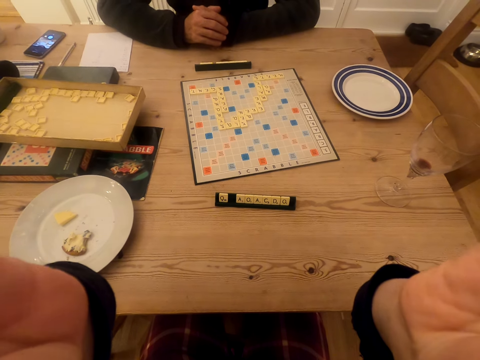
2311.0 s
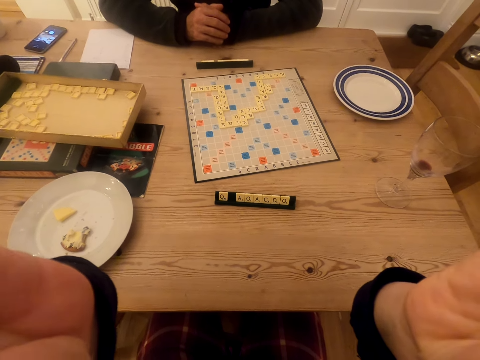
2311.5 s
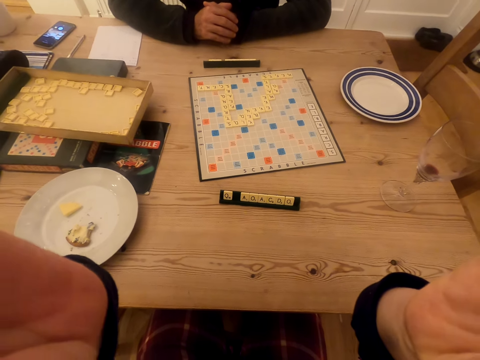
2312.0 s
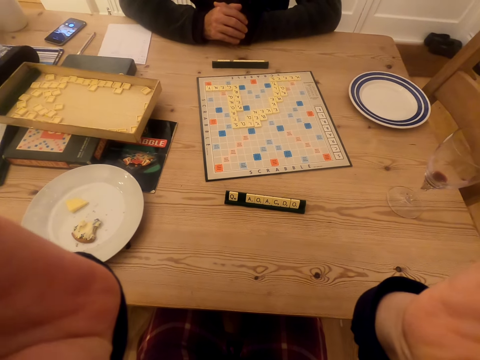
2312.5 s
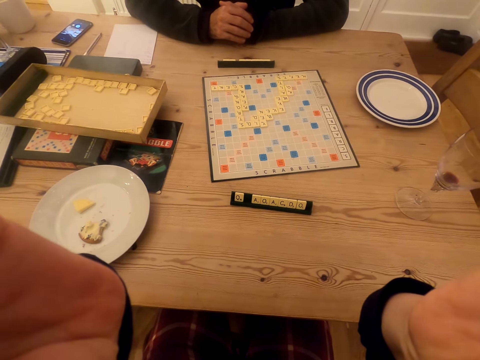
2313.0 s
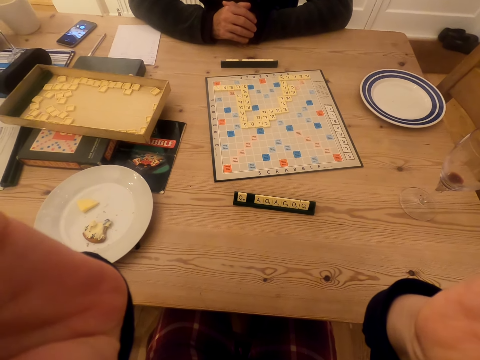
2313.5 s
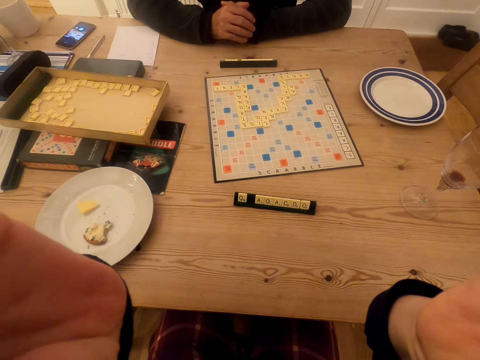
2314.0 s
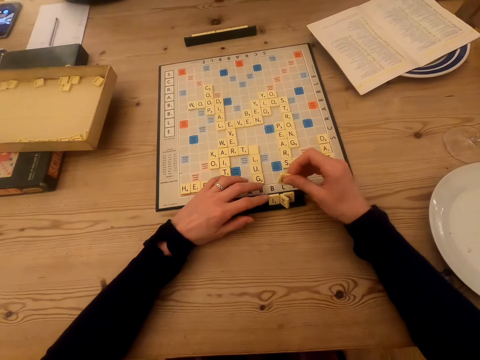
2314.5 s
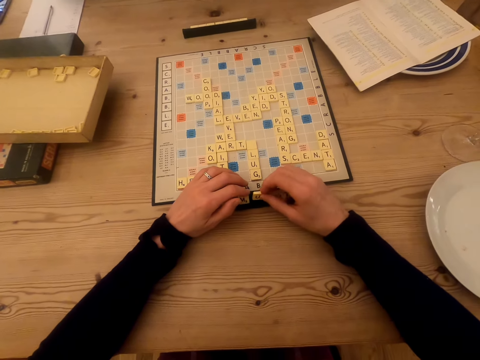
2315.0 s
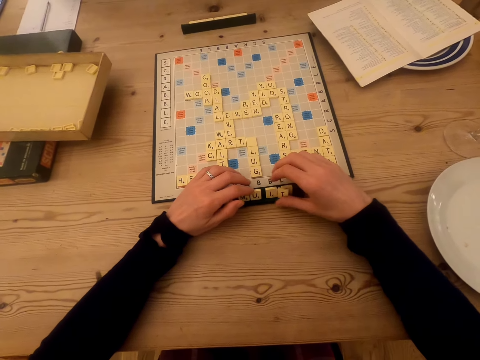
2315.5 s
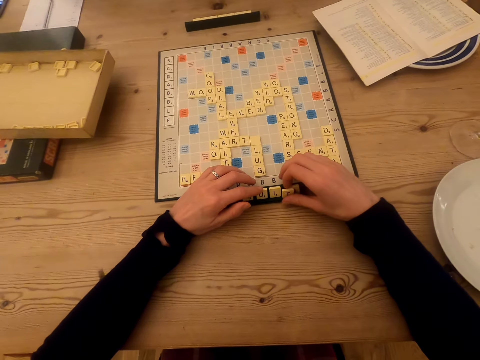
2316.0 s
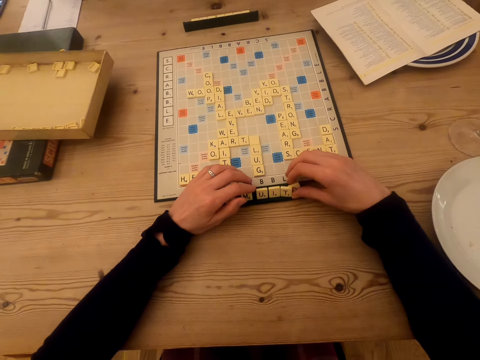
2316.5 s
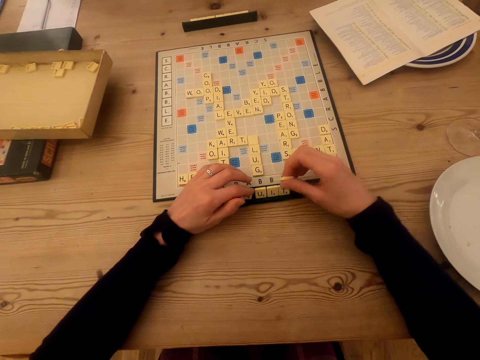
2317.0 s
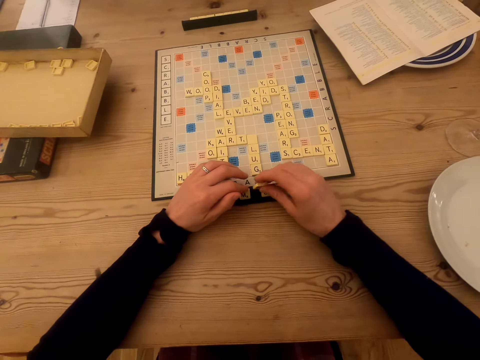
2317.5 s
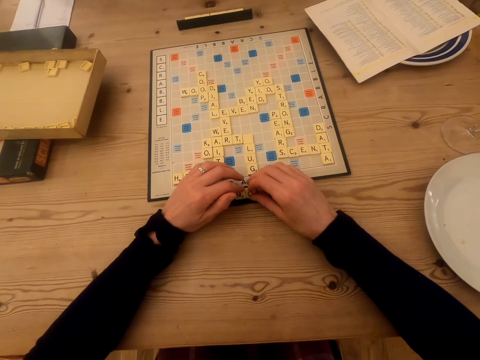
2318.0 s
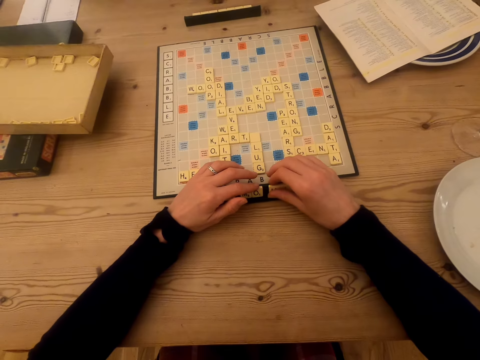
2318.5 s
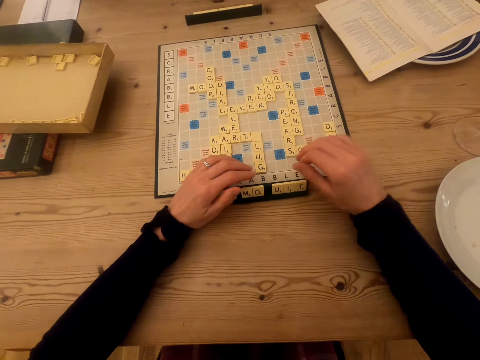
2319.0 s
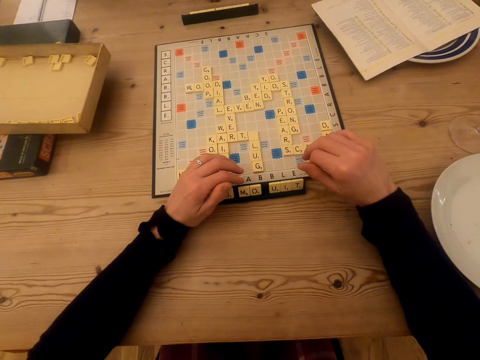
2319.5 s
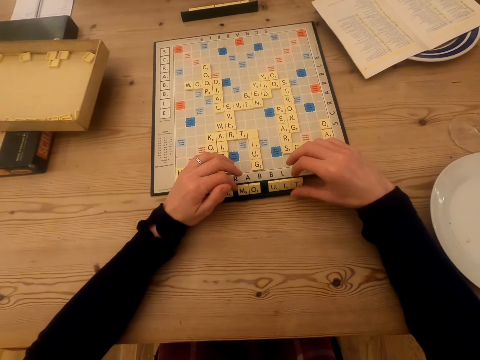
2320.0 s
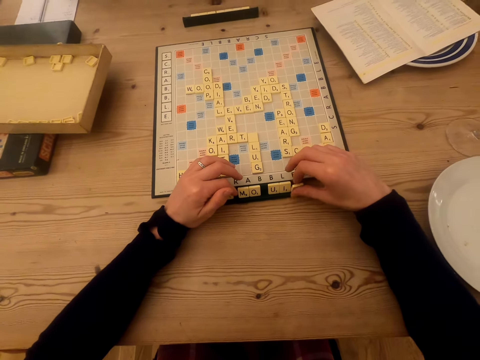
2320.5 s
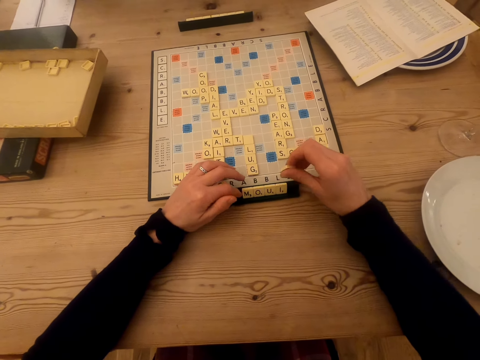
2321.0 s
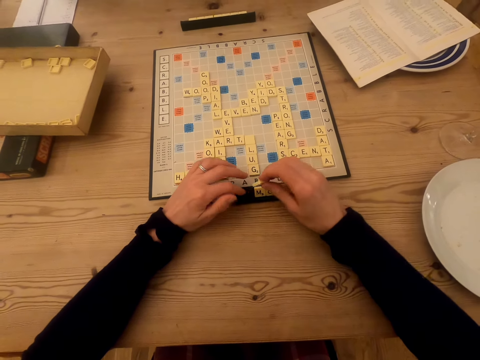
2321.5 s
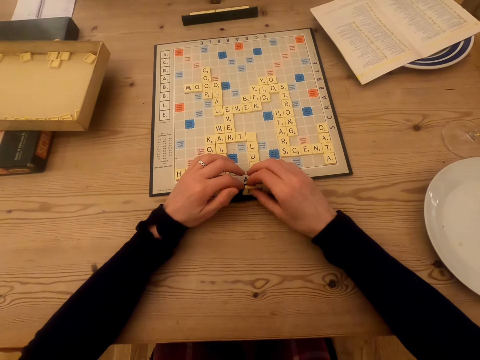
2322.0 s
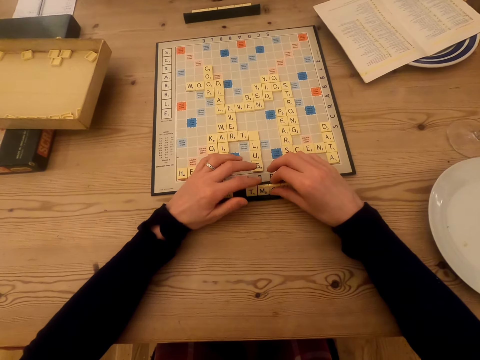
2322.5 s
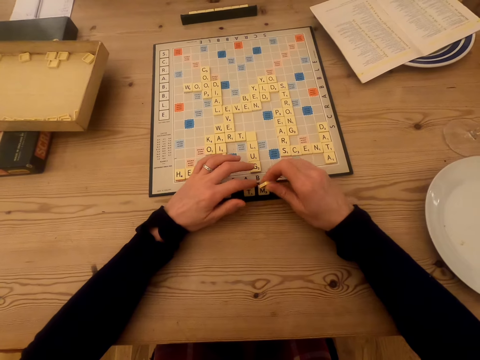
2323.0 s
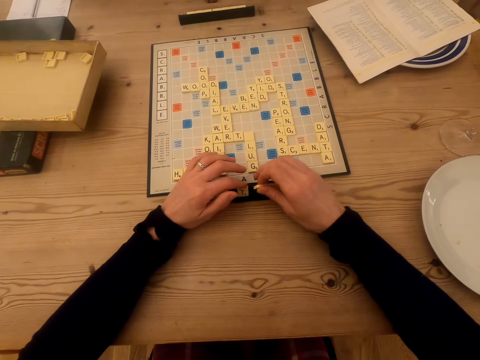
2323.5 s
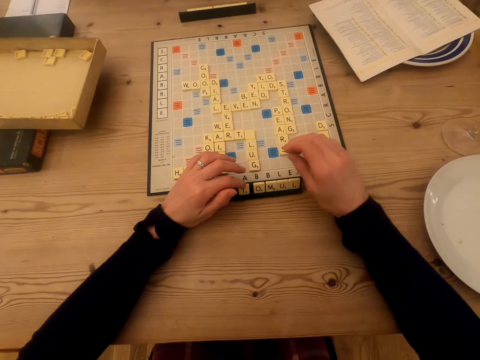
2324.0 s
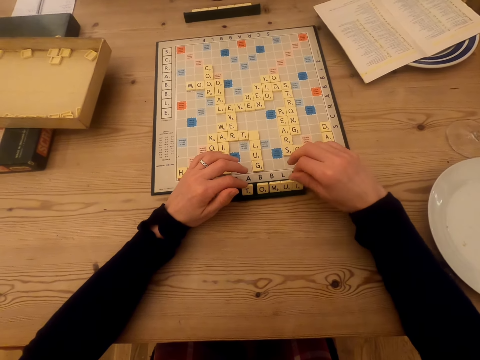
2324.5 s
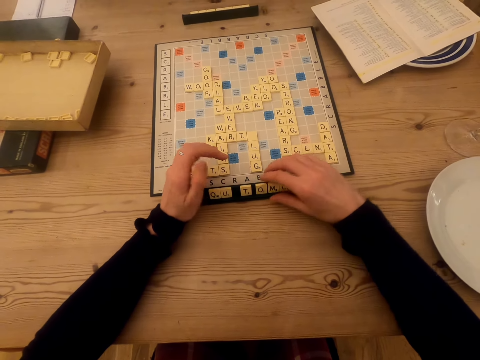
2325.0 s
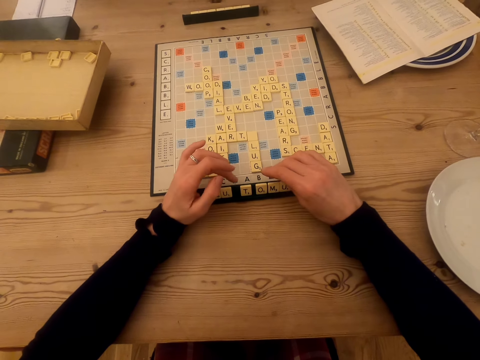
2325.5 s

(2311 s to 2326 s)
The camera wearer arranges the tile on the chalkboard tile place card holder. They play the scrabble game.

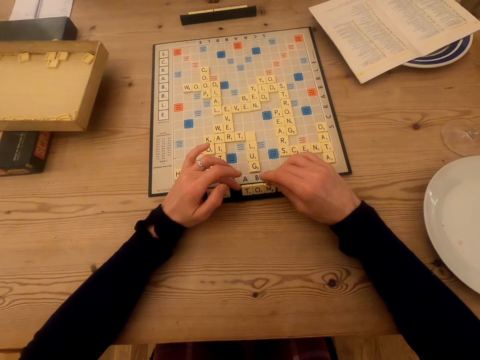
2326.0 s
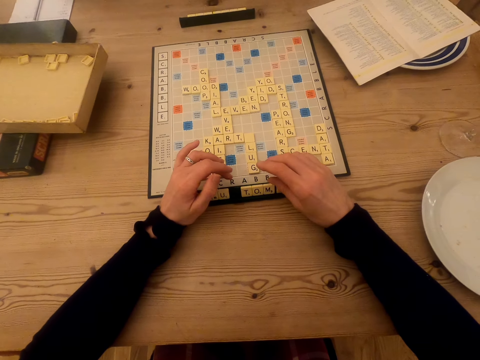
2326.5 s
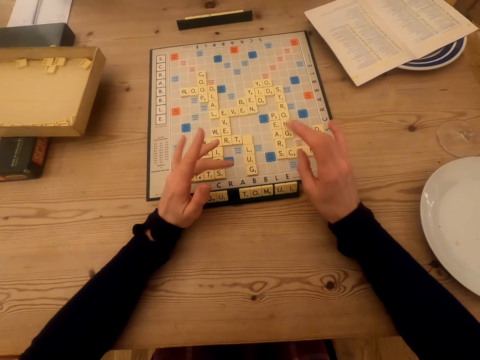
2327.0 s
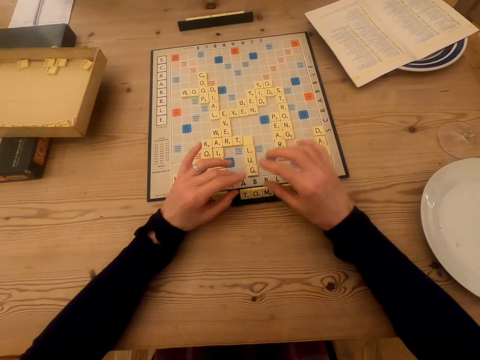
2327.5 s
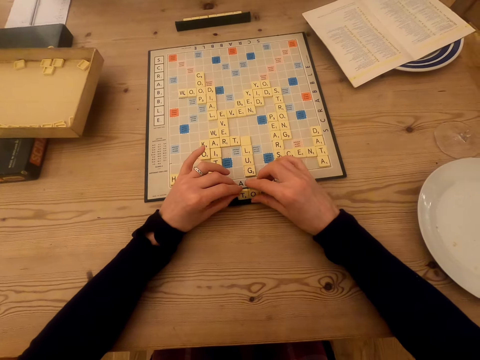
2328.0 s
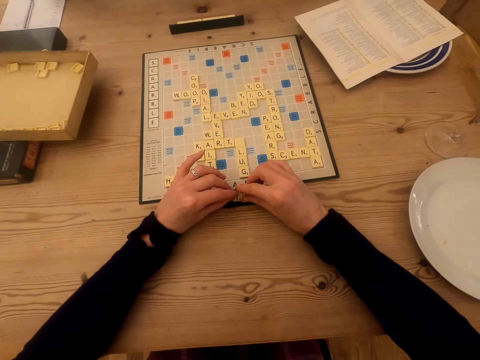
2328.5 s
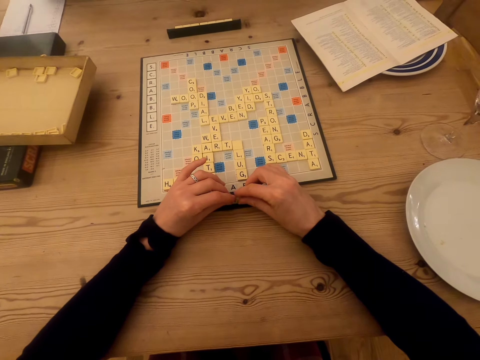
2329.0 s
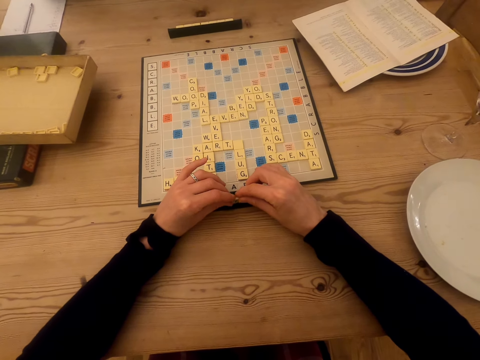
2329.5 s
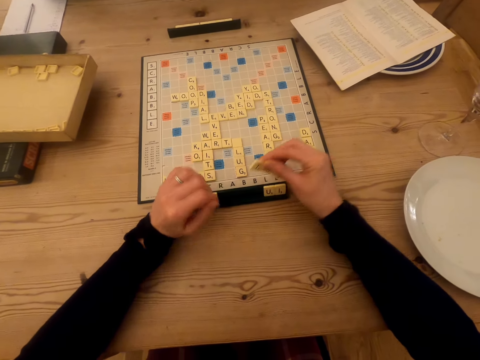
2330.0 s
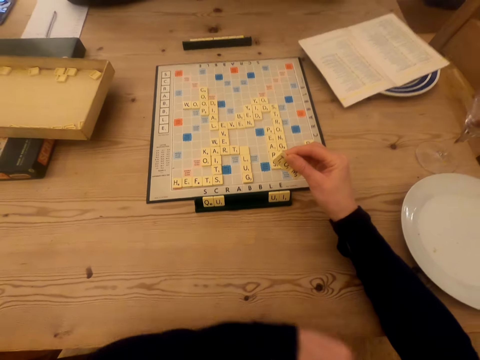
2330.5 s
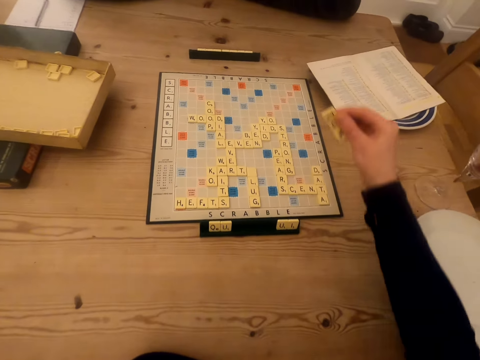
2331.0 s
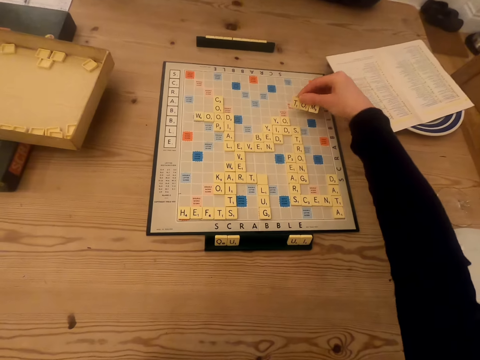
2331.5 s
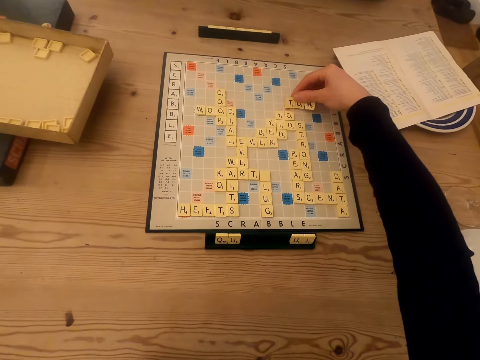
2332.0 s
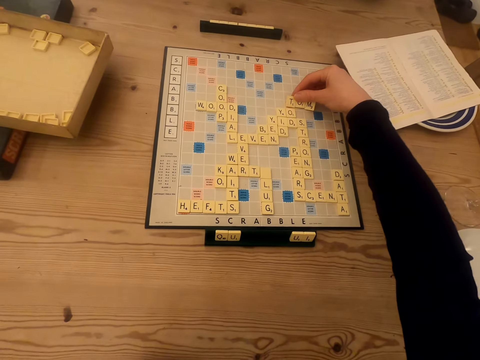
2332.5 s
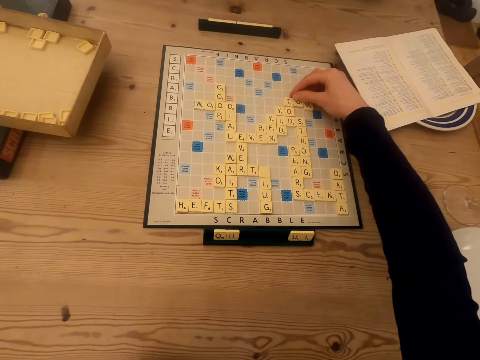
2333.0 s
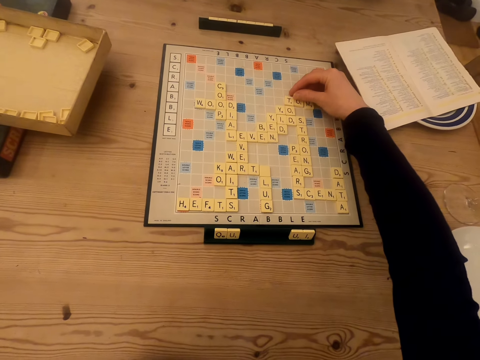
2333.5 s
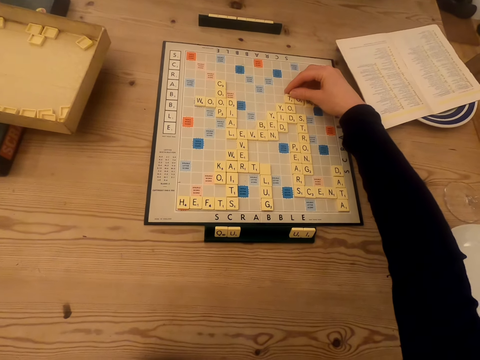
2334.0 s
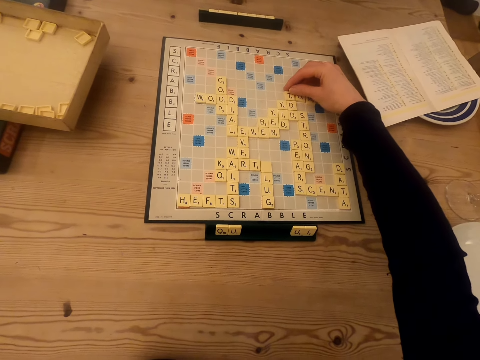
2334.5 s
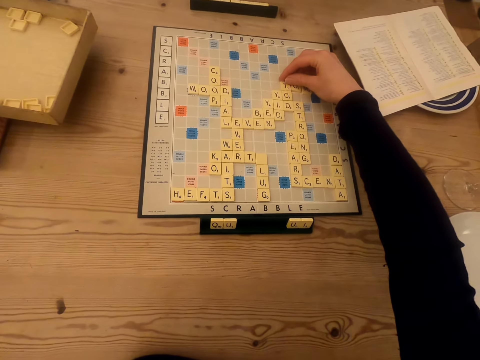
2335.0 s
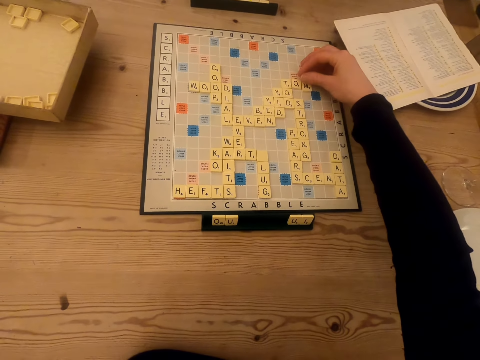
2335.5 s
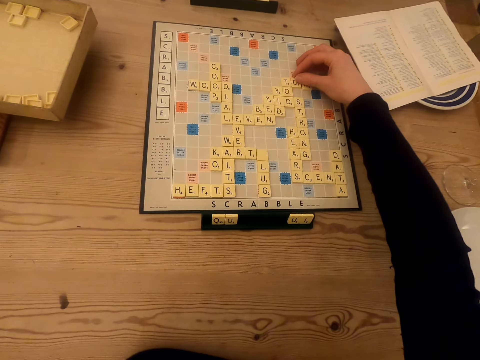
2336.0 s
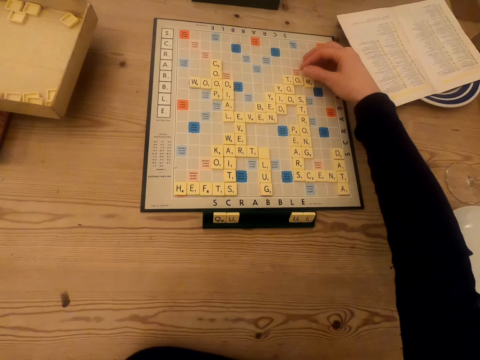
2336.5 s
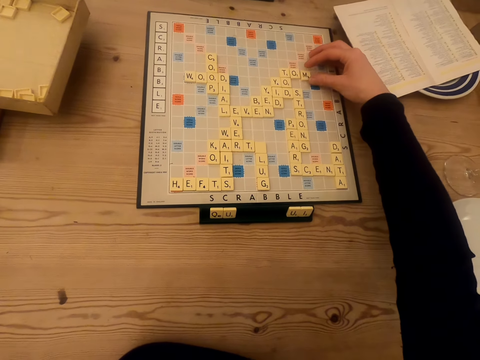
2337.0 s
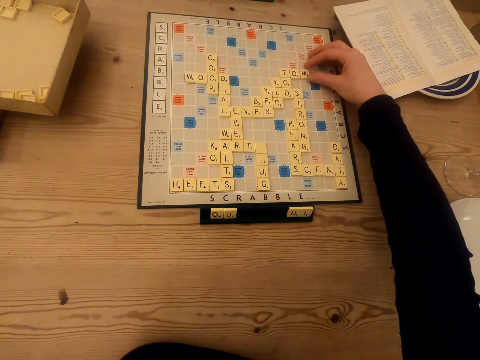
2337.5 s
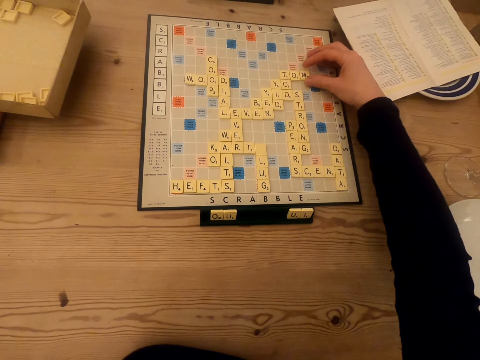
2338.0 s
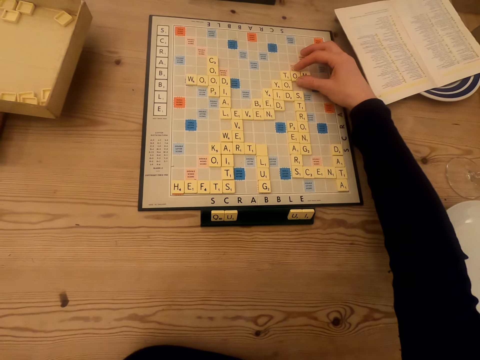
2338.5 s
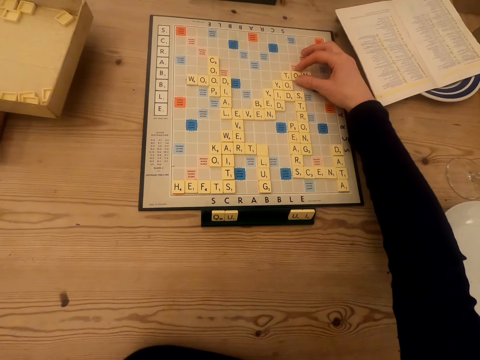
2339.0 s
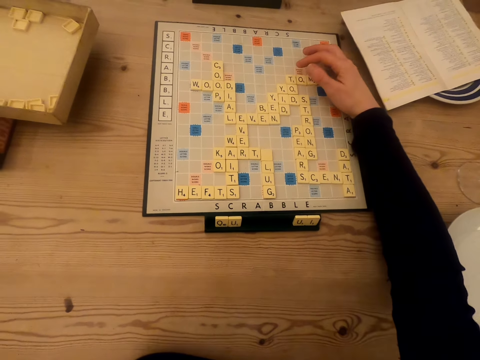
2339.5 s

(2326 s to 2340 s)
The camera wearer places the tile on the scrabble board.
